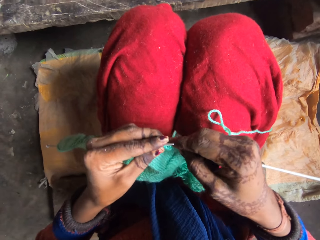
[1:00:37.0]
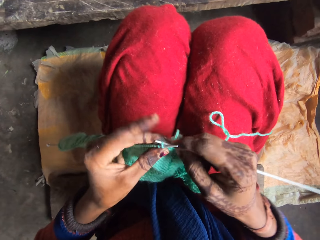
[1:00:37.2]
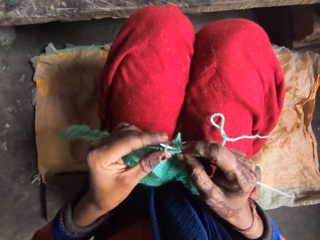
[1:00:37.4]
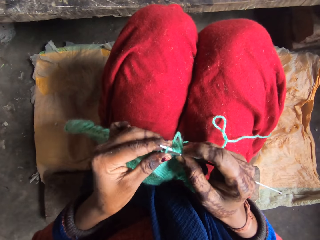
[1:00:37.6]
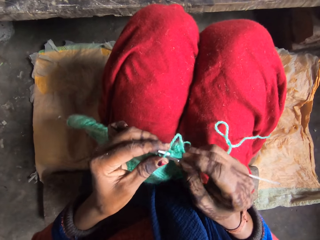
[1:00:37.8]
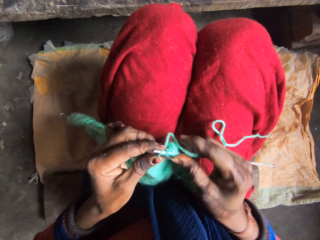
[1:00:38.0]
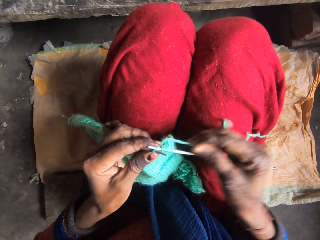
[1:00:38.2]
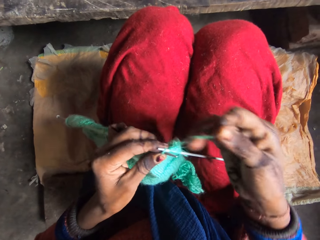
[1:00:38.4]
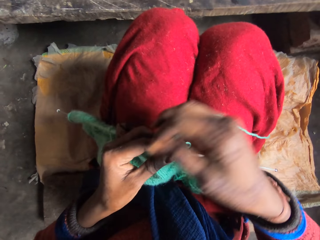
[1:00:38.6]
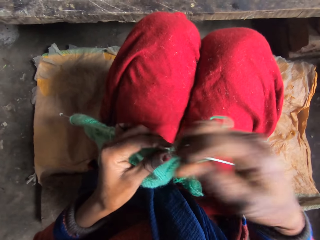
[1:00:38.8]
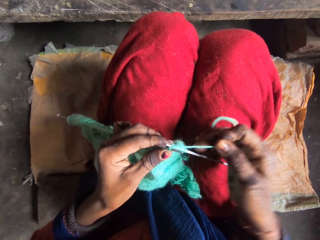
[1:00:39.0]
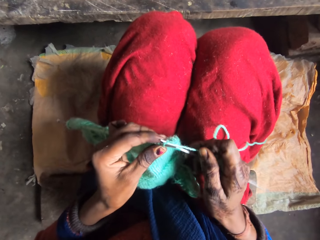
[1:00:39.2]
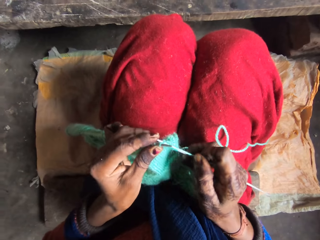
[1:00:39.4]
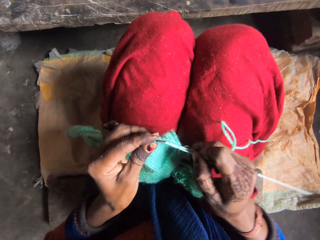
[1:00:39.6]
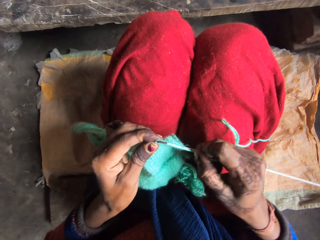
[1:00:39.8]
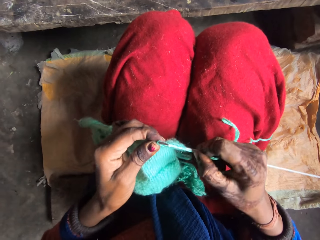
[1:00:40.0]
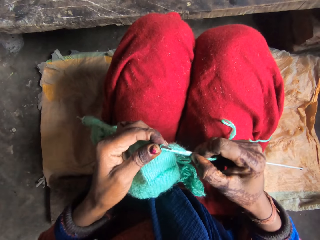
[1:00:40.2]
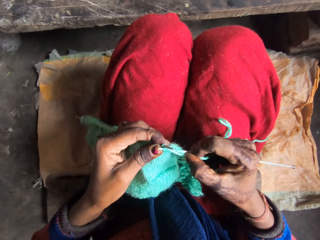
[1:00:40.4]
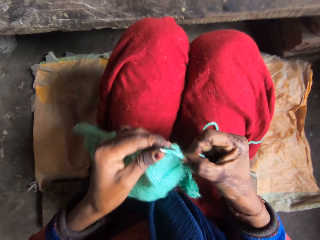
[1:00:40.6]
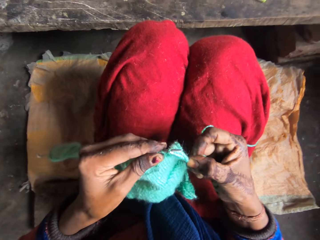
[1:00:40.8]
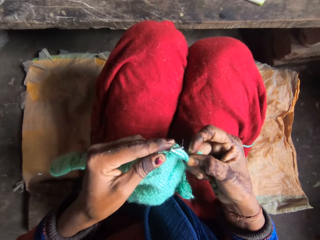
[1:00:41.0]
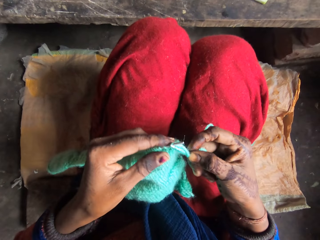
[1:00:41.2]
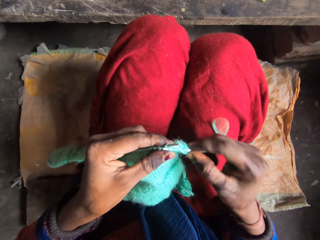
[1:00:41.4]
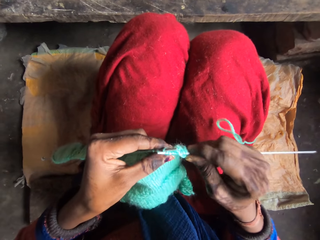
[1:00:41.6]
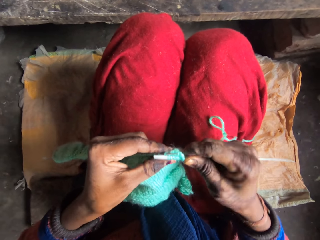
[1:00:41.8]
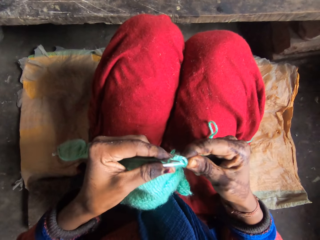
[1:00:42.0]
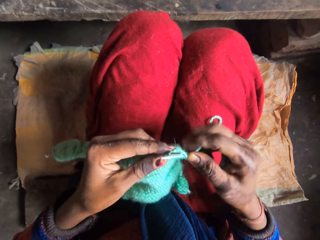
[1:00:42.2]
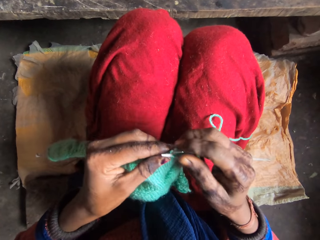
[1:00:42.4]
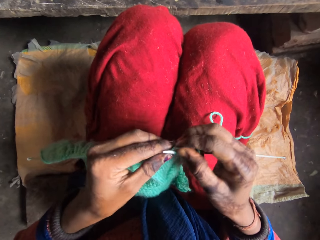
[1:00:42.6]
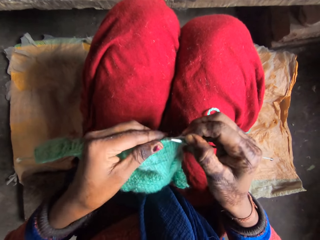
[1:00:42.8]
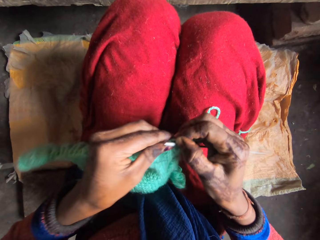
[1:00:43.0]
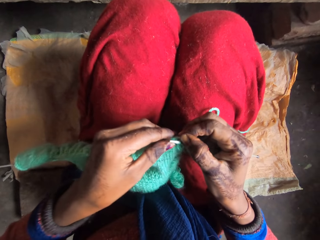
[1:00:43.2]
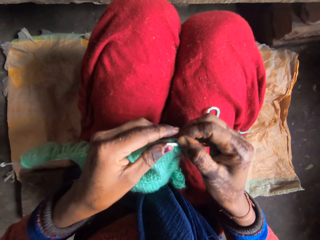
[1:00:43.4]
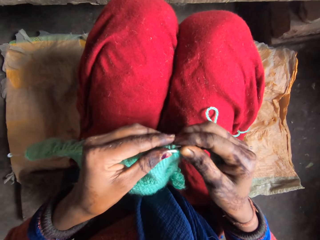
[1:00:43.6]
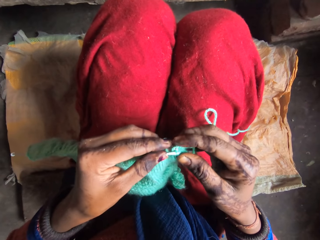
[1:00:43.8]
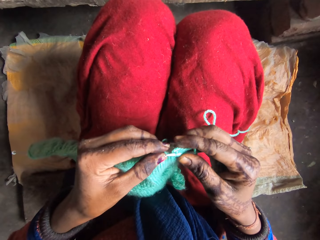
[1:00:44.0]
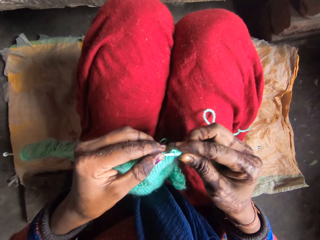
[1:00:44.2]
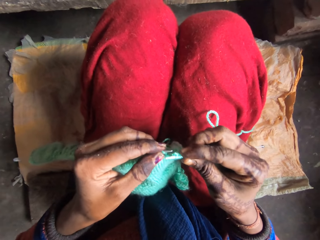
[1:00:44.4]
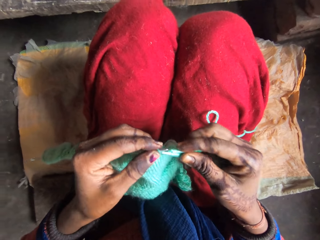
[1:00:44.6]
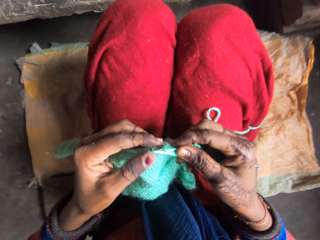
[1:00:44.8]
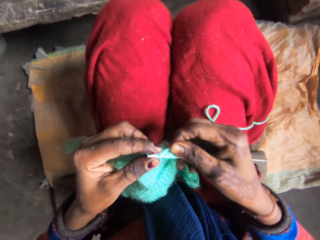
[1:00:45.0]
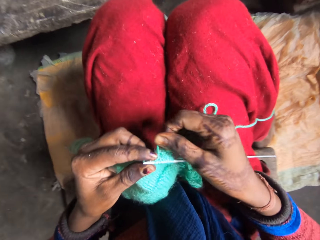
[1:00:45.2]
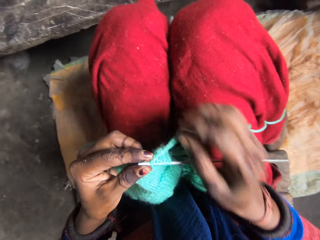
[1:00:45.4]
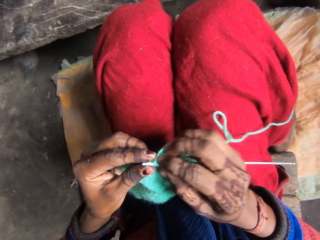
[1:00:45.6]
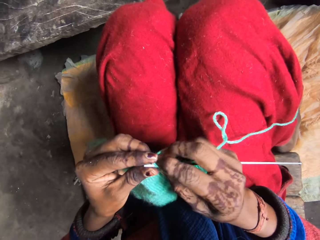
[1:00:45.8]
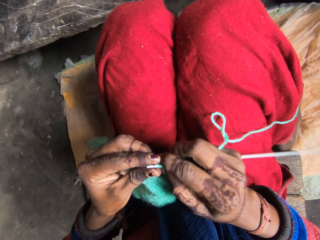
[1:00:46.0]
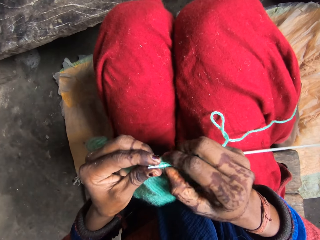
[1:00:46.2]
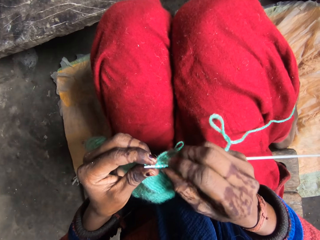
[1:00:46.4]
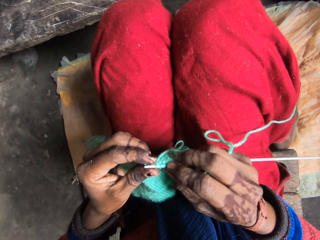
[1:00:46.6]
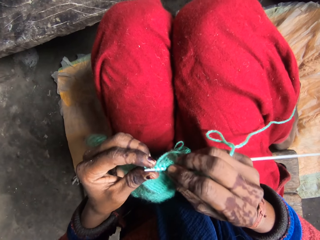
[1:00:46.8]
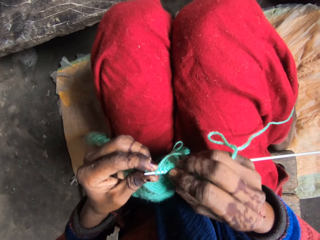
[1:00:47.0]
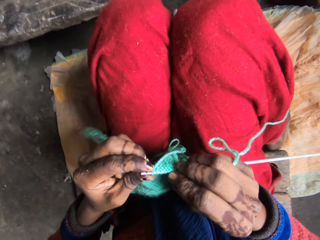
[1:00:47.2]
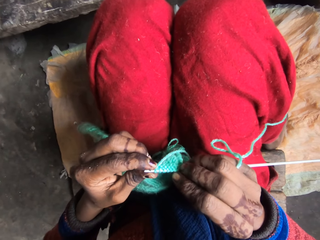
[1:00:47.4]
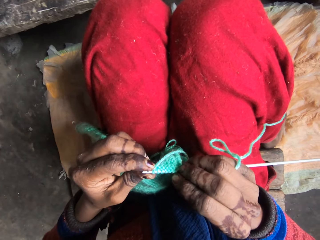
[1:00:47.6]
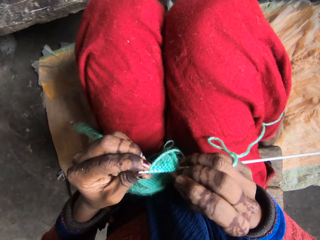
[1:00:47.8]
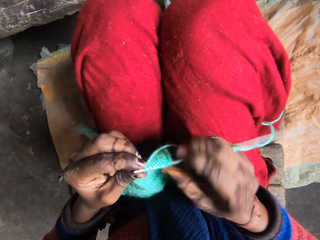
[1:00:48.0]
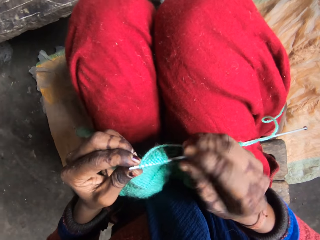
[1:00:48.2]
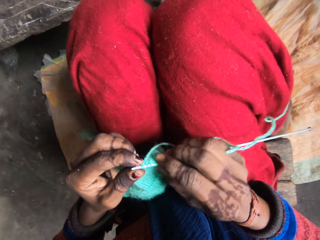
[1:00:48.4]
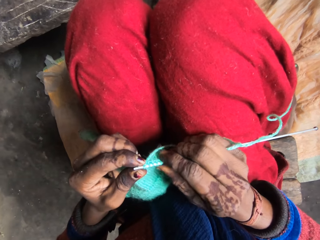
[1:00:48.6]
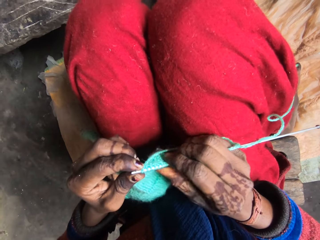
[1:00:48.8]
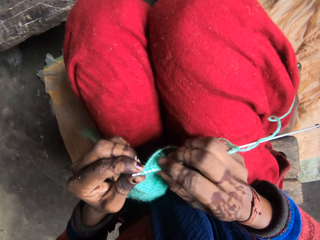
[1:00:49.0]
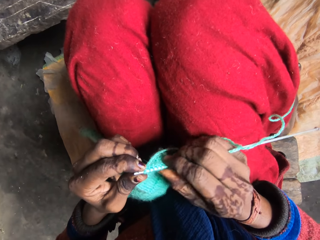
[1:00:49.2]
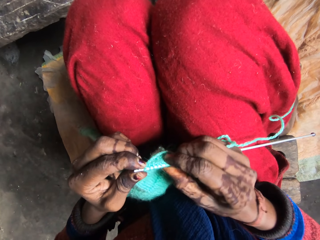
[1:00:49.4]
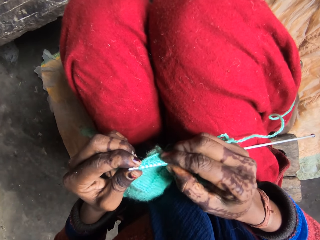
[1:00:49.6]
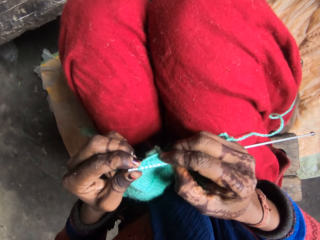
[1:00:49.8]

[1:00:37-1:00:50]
The camera wearer rolls the yarn over the needle. They knit the yarn with the needle. They adjust the yarn in the needle.

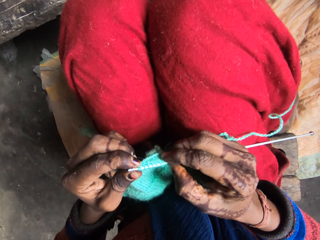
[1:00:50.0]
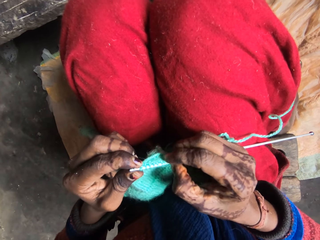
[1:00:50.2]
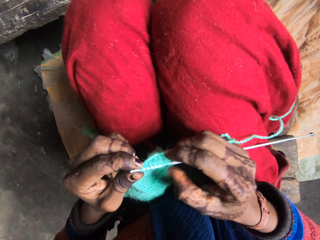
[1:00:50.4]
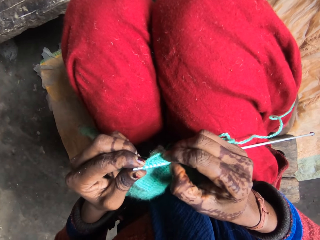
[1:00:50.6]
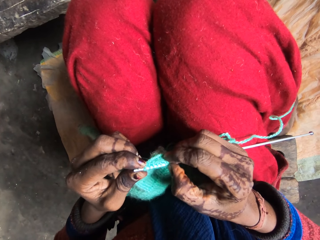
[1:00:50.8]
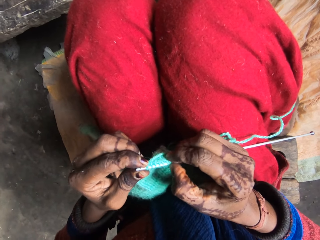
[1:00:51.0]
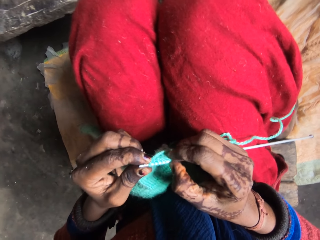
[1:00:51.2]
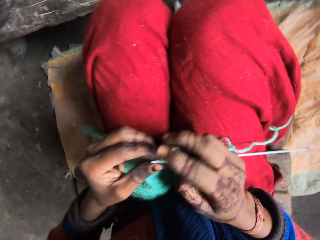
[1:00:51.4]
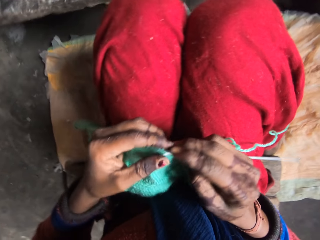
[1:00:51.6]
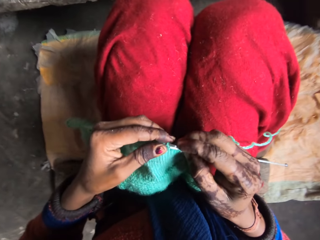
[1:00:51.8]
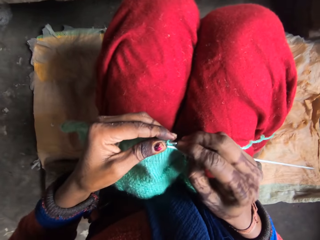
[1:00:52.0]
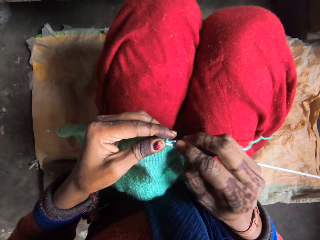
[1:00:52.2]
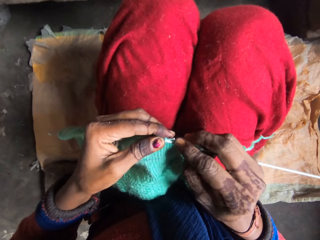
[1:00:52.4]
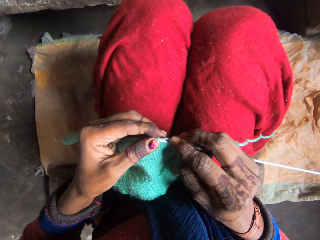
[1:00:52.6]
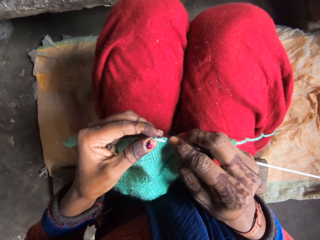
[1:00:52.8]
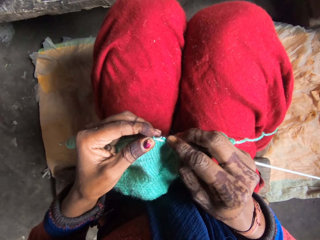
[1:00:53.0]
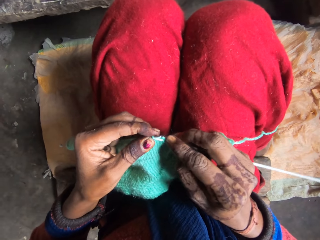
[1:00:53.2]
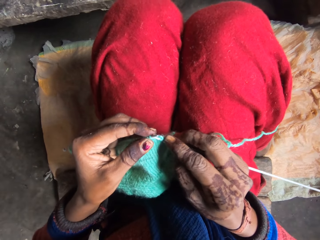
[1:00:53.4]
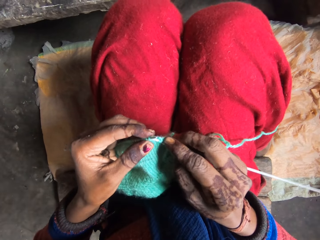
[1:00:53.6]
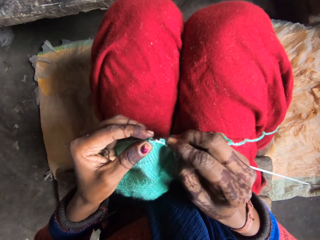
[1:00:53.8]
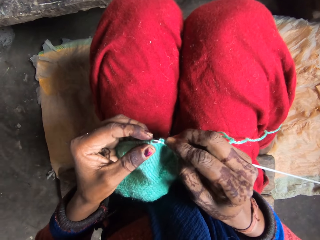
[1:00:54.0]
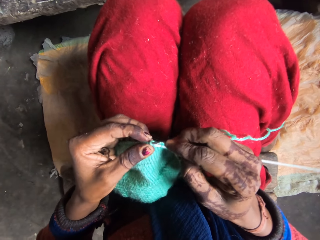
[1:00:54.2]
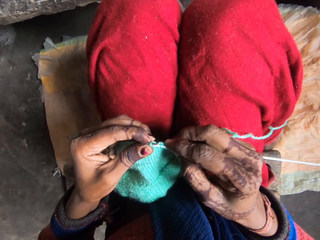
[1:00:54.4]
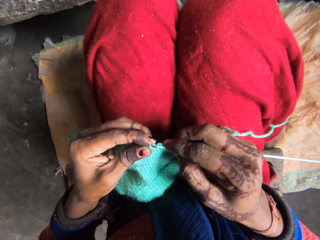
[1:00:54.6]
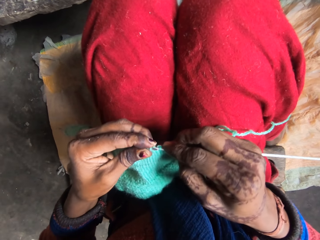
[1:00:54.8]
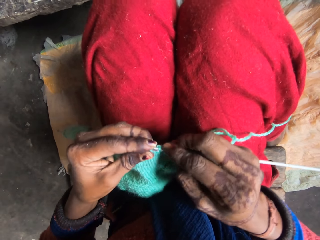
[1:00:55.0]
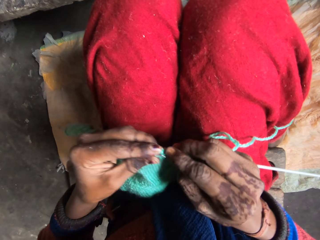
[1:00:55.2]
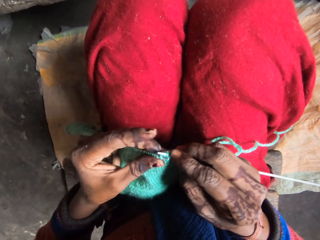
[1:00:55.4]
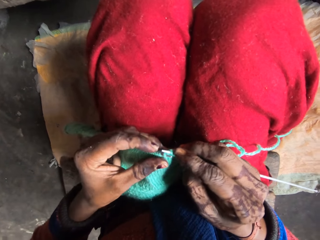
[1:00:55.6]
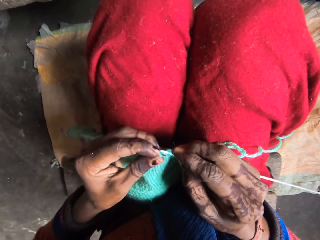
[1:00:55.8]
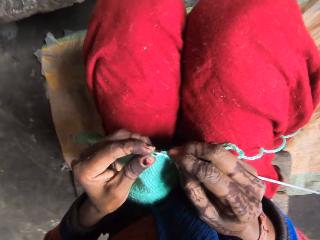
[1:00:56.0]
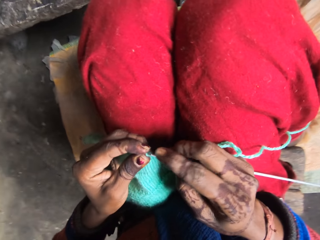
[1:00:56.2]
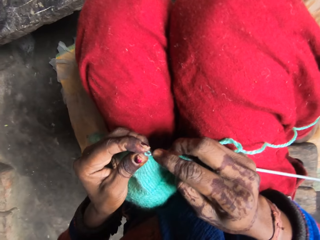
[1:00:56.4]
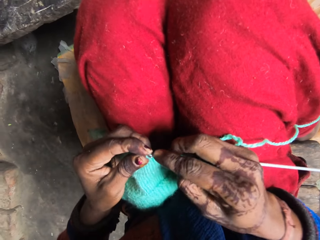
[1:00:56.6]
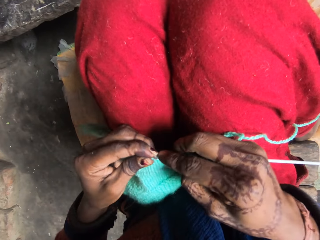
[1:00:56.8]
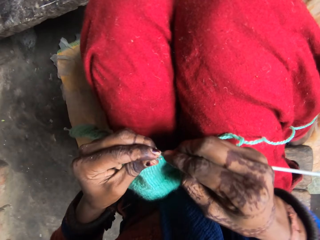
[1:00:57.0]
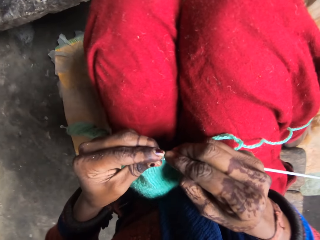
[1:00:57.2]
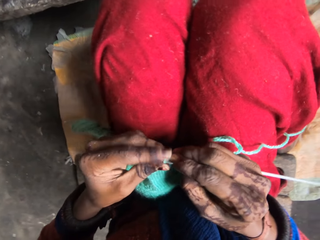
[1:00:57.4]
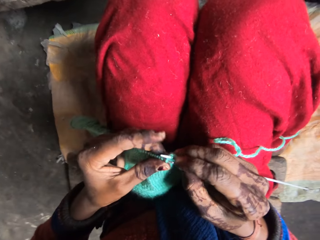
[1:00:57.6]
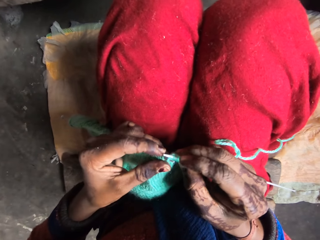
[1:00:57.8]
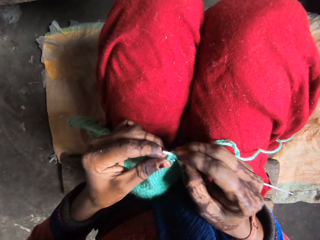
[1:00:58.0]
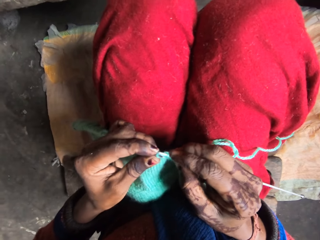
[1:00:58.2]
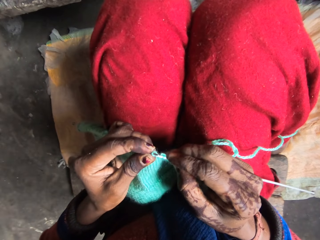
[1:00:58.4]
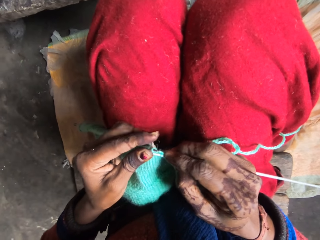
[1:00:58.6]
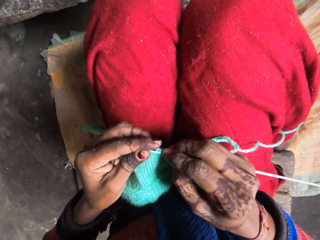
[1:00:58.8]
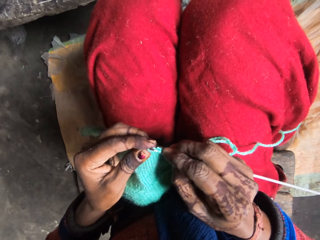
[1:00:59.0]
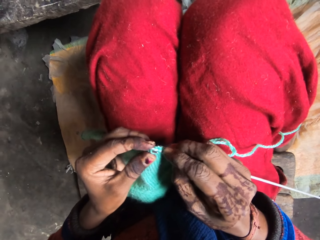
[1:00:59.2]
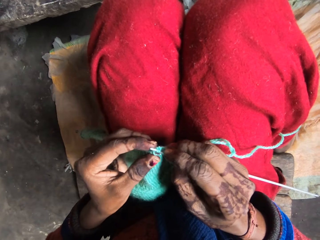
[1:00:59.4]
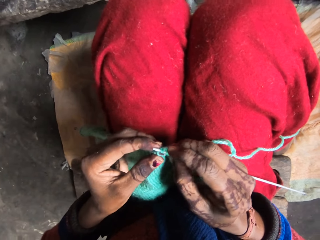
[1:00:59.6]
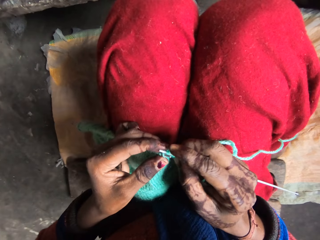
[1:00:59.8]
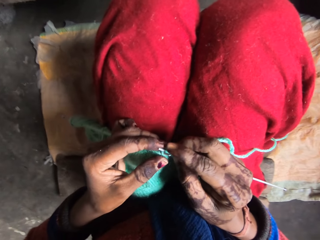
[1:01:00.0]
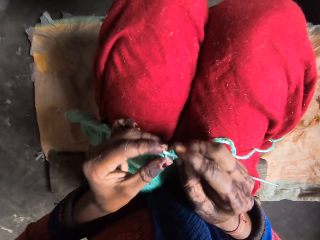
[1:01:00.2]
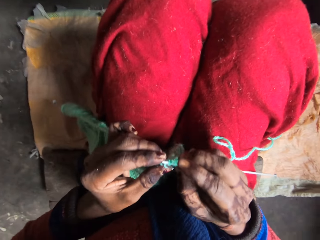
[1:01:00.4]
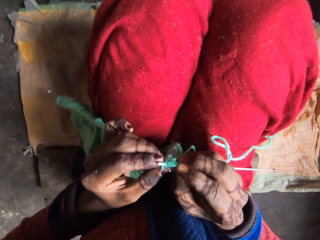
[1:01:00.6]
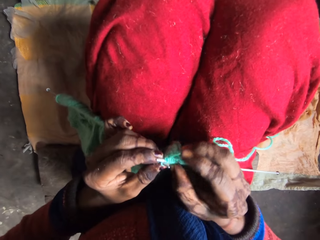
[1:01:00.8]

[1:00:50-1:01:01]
The camera wearer knits the yarn with the needle.
